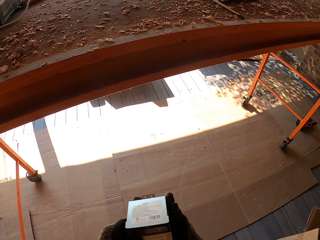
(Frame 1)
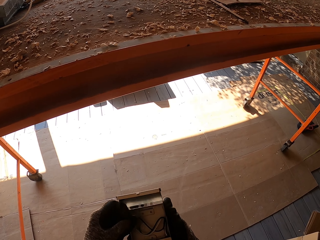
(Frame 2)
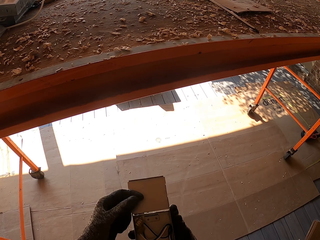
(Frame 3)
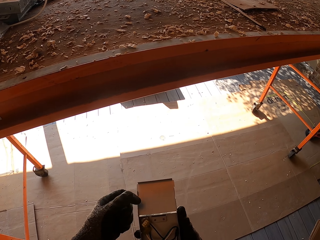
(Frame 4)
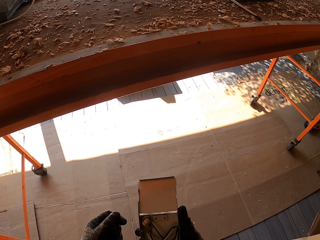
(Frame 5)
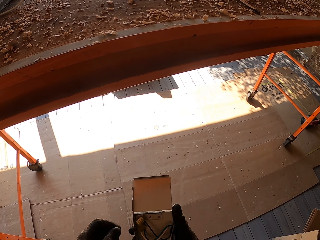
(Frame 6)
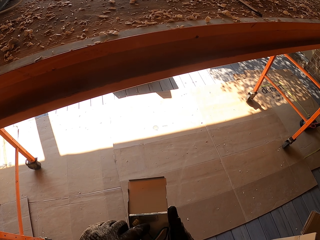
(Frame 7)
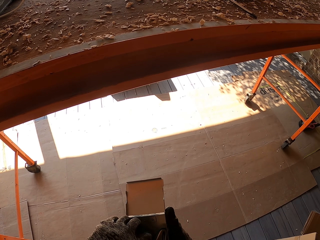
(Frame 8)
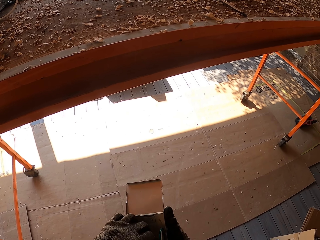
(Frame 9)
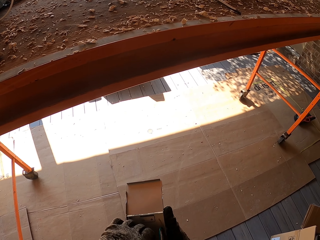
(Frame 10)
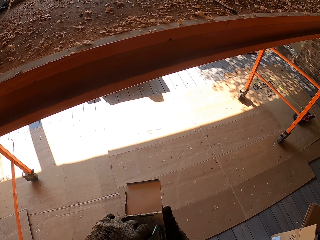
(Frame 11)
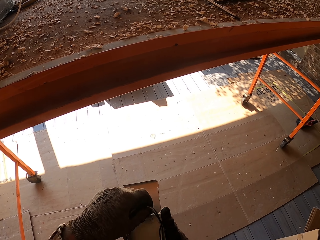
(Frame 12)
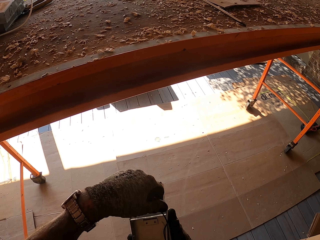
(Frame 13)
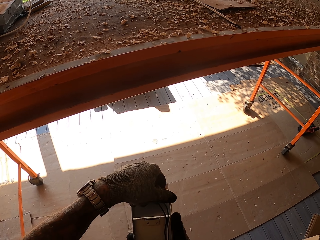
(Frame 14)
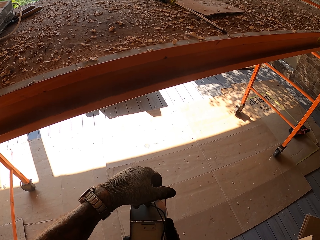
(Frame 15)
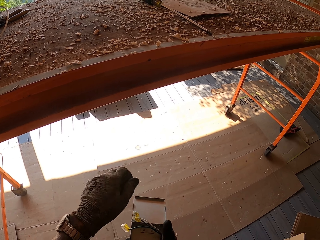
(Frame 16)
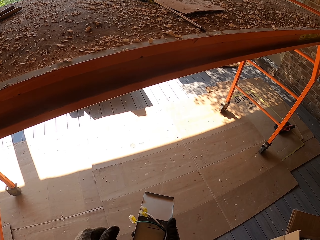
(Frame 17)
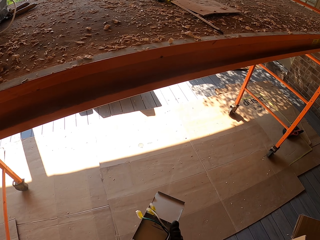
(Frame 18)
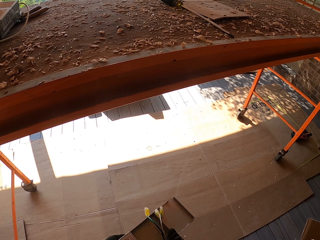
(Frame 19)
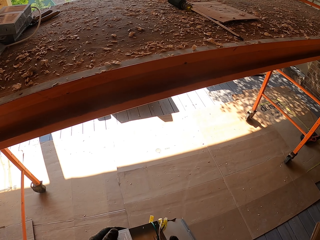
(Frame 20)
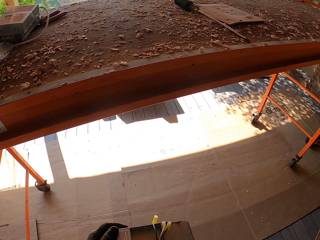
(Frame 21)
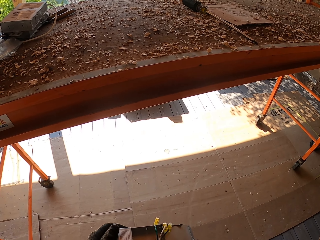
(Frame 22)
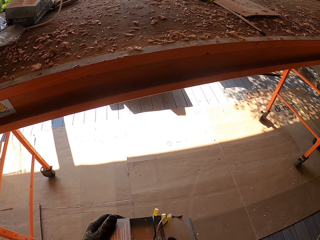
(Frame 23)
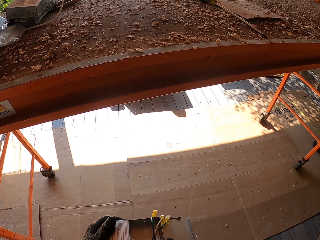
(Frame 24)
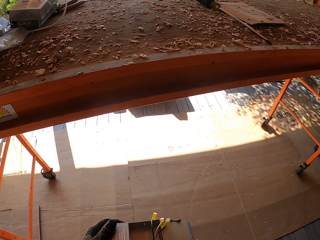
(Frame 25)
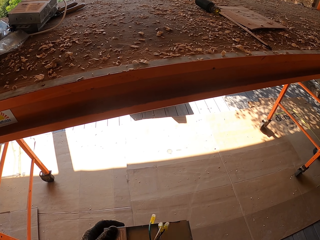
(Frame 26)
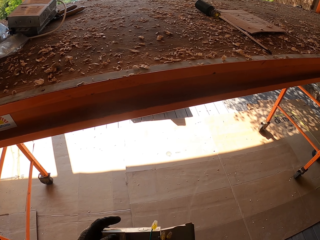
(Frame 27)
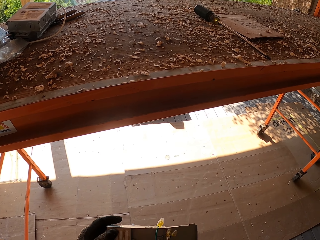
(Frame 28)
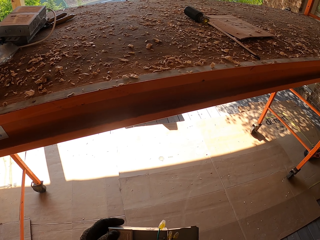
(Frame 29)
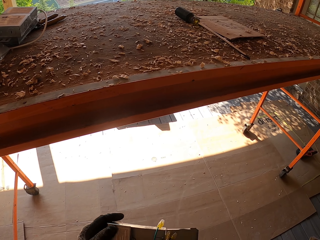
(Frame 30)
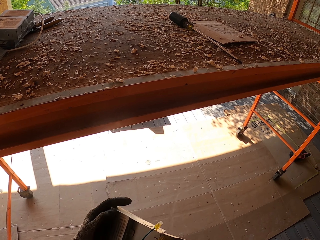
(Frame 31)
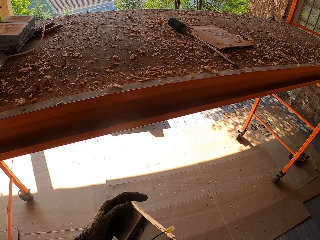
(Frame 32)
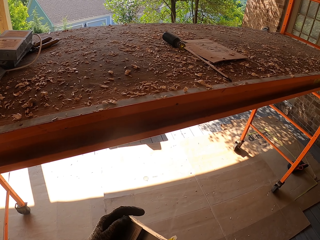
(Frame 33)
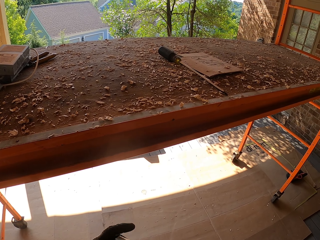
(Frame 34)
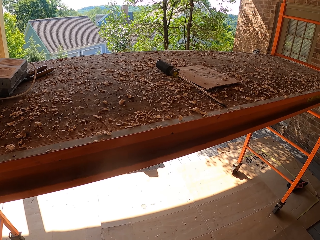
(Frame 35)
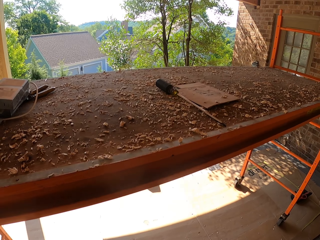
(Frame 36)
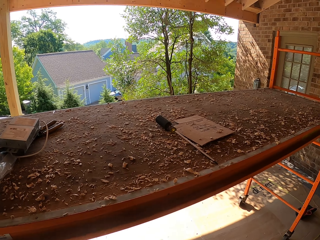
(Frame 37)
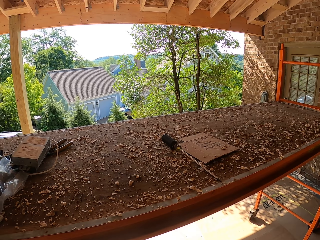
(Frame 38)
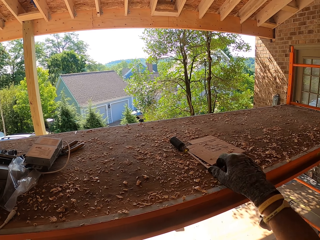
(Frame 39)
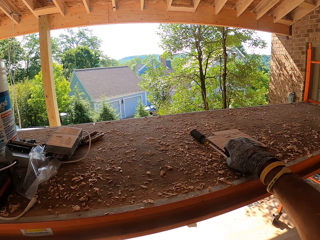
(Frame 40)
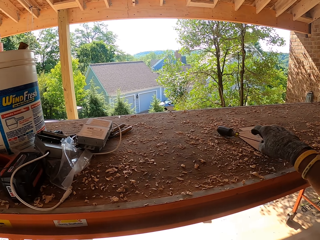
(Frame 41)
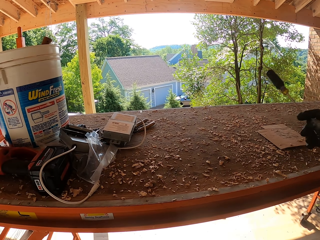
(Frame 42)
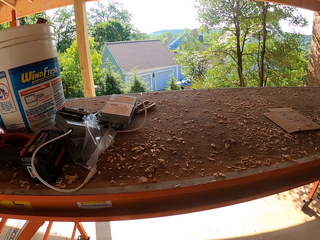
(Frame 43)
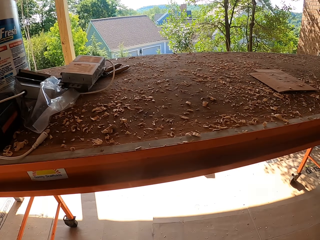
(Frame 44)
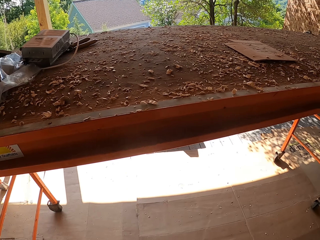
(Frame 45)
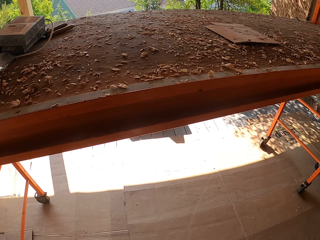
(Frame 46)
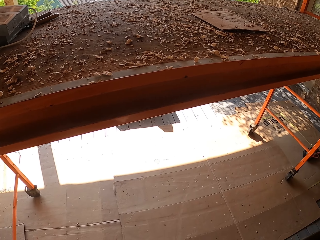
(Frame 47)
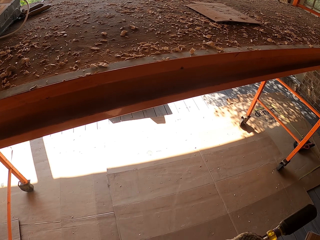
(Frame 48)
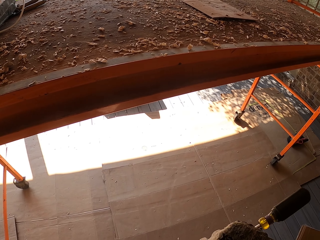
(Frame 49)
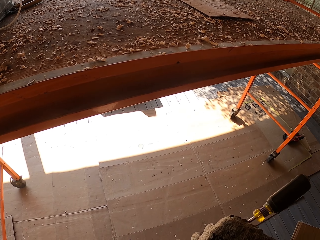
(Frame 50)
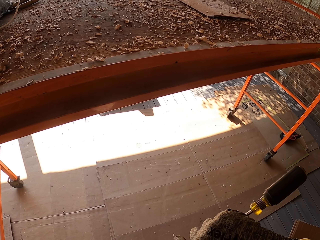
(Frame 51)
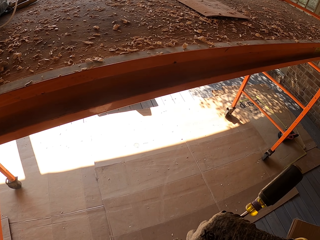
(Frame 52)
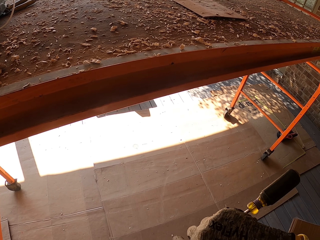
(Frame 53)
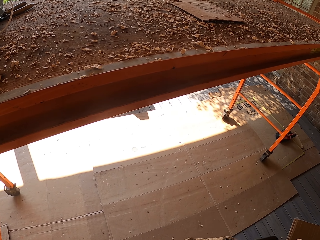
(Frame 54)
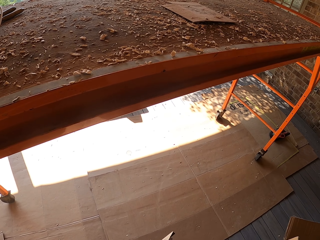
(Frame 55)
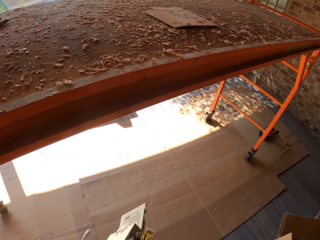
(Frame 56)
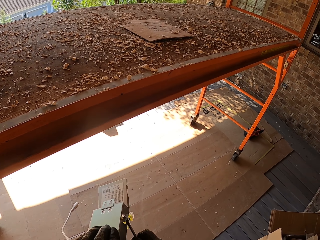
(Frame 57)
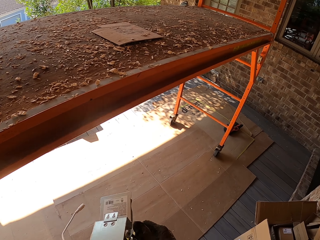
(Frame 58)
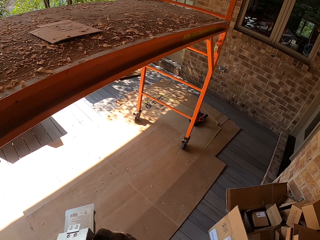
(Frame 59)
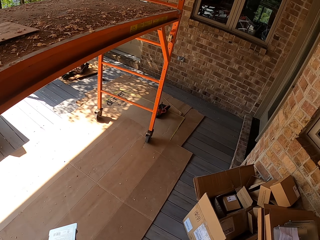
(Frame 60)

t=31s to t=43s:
The camera wearer pulls the cables. They pick up the screwdriver.

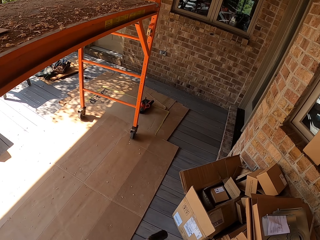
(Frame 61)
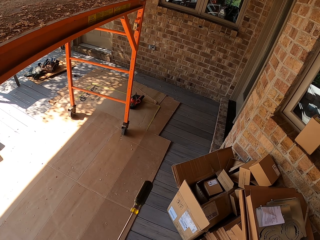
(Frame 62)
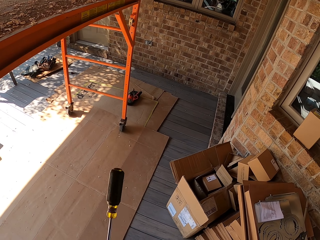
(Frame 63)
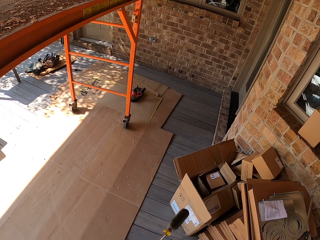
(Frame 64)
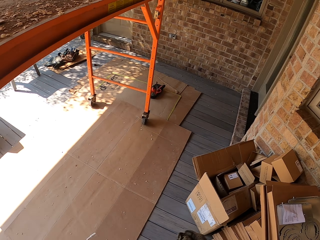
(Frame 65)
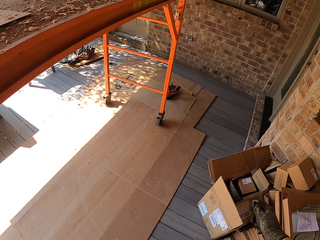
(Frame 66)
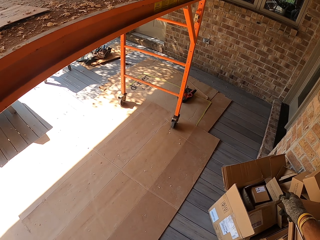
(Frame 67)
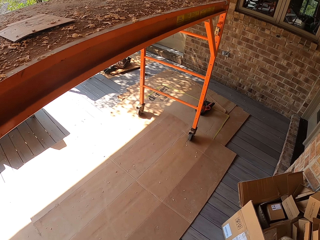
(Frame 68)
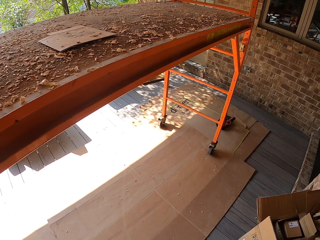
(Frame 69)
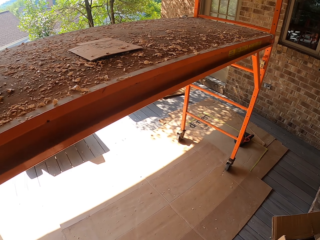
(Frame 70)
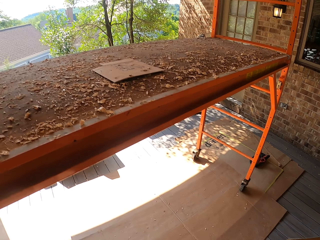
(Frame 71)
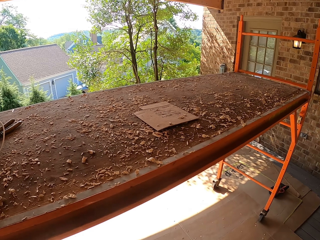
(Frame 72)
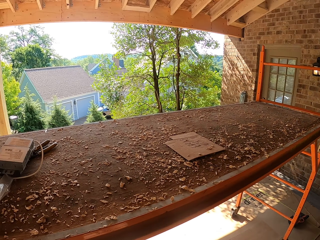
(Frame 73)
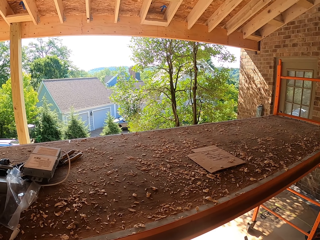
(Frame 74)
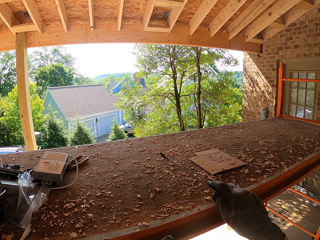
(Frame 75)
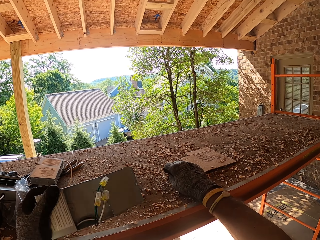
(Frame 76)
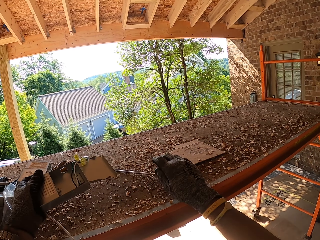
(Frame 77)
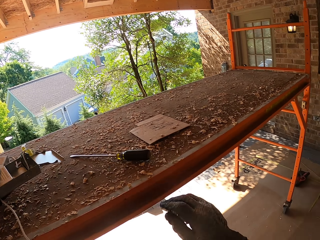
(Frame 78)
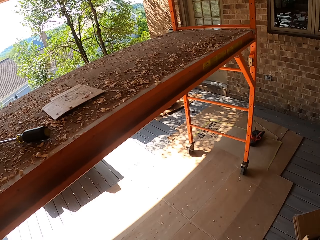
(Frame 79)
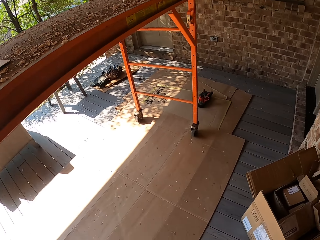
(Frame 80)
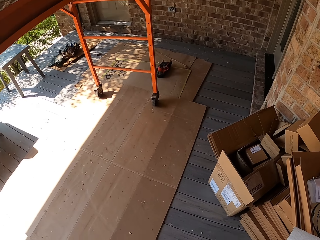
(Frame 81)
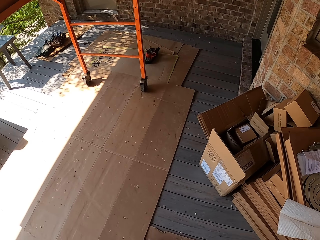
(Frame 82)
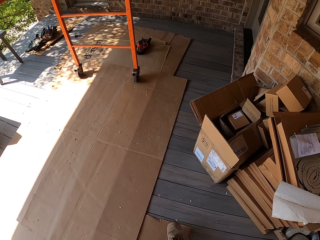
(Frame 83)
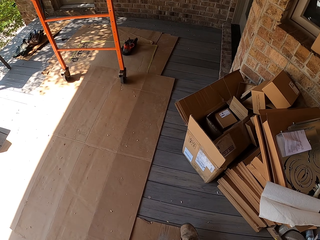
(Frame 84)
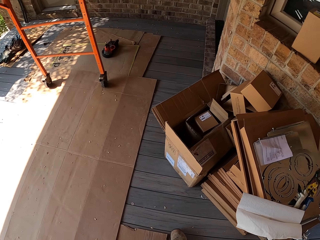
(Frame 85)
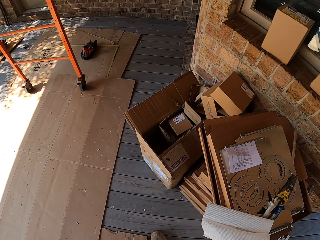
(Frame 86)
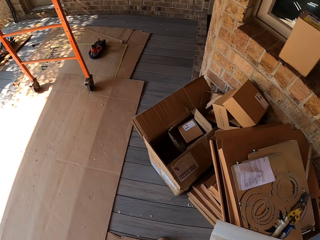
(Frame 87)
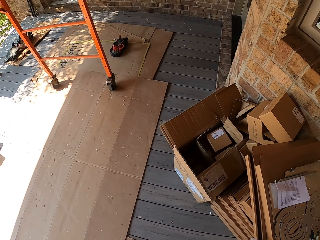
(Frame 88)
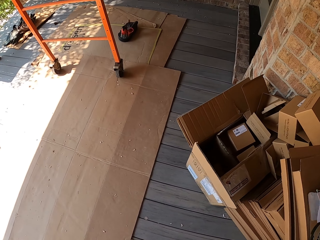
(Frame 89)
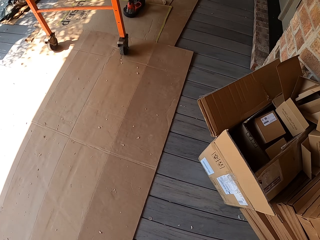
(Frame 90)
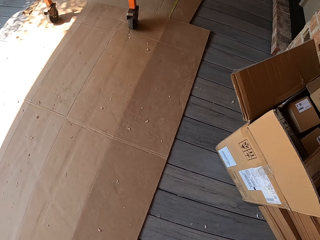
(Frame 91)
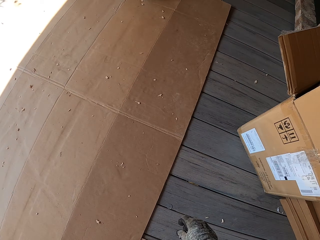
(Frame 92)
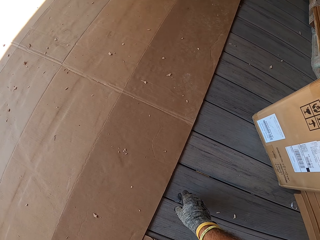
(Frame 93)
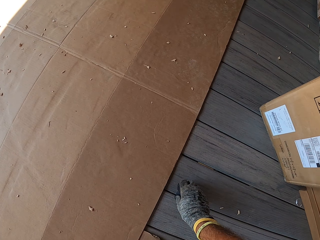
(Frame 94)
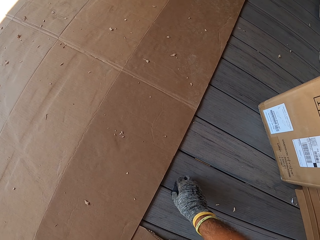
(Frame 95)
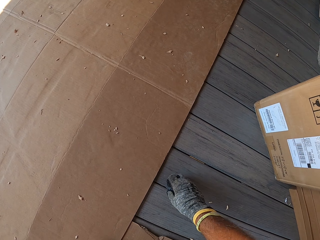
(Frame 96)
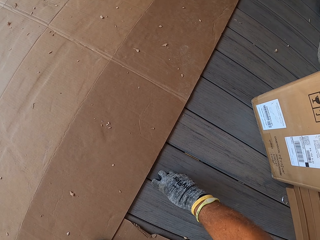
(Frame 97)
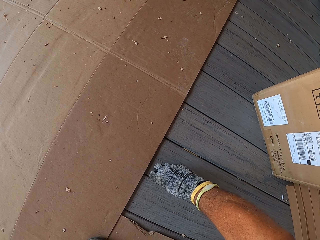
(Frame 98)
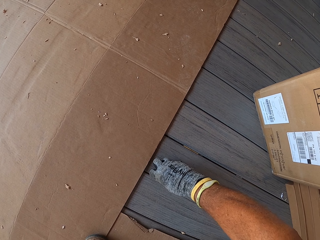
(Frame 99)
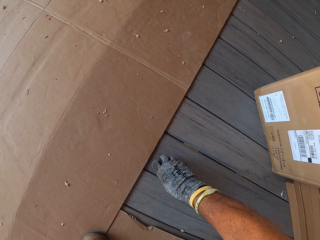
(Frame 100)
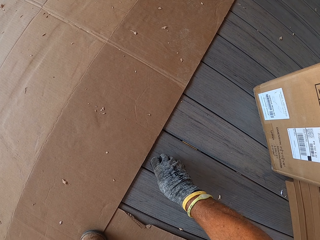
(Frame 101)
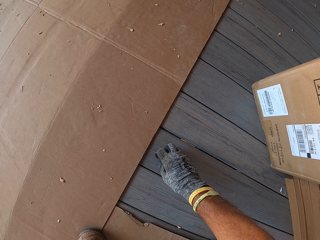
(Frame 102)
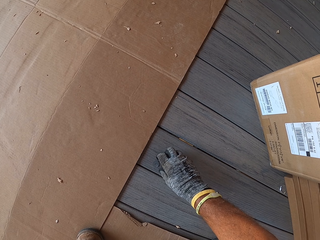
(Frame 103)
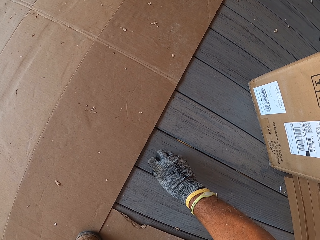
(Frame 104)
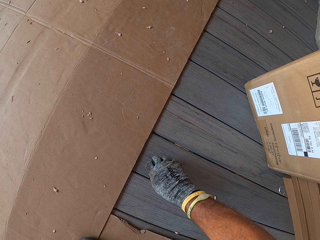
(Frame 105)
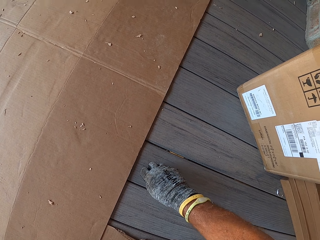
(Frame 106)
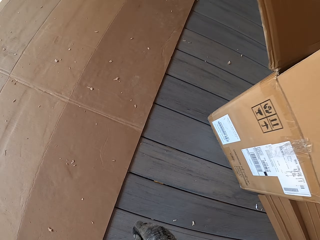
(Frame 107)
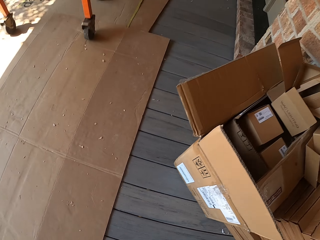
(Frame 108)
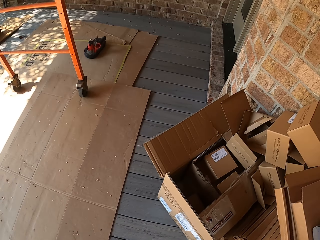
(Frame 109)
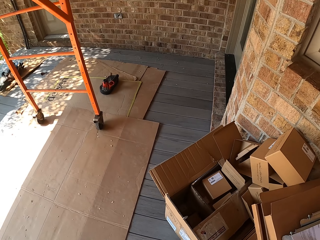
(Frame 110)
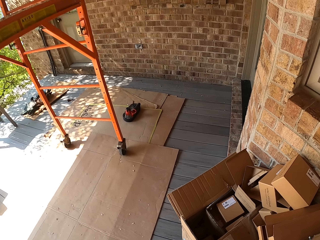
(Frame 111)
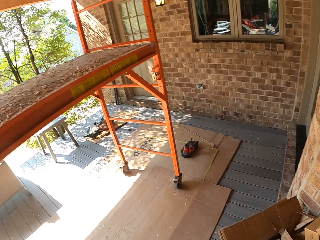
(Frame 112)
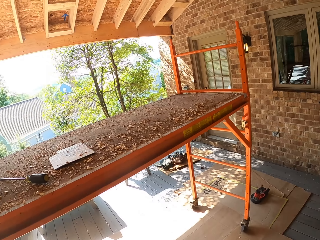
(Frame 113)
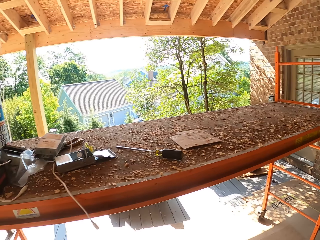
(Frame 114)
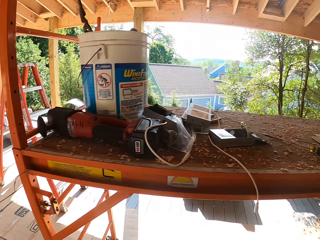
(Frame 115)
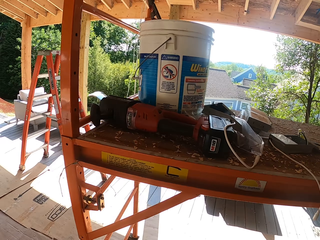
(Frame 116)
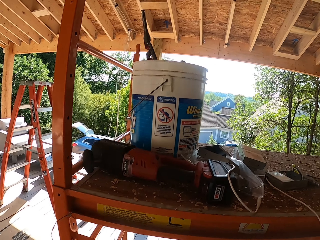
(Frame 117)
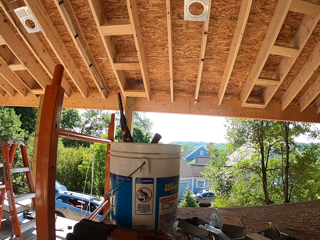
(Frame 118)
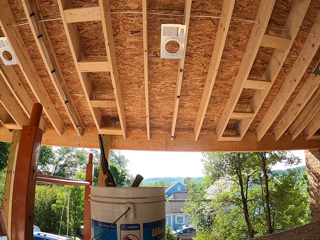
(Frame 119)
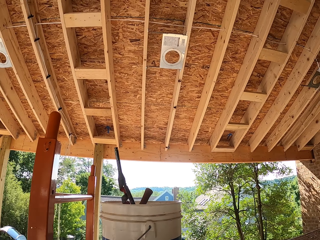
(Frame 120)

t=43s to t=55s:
The camera wearer looks around. They put the screwdriver on the table and put the bulb holder on the table. They walk. They pick up the bolt from the ground. They walk around.
